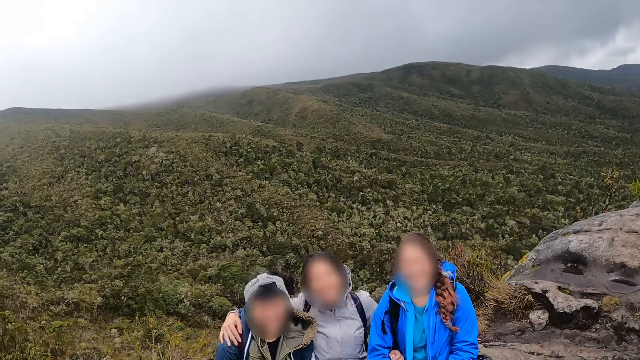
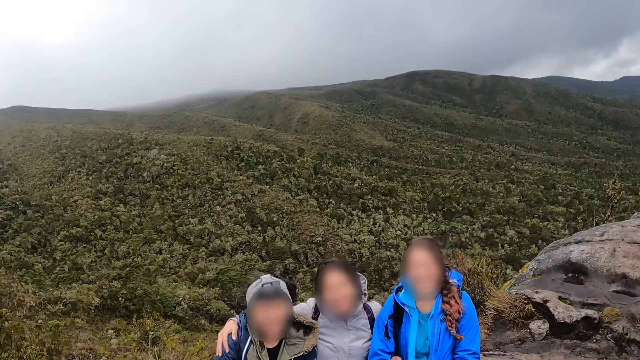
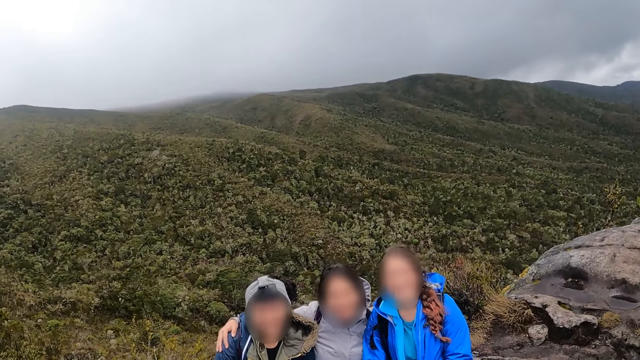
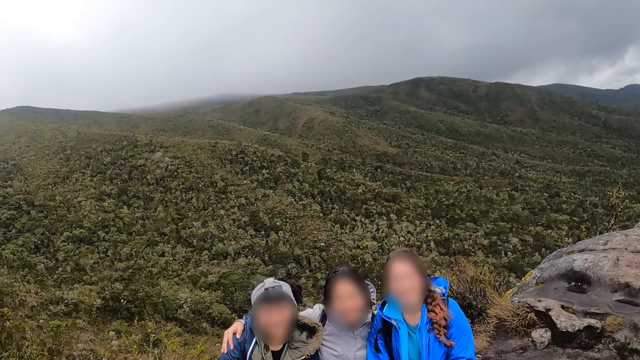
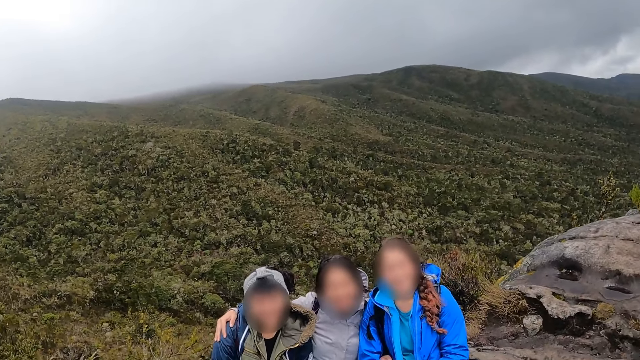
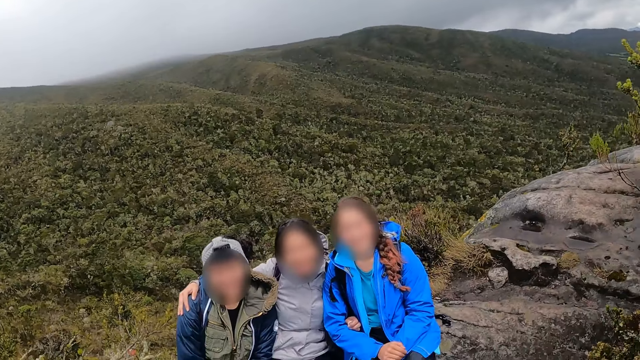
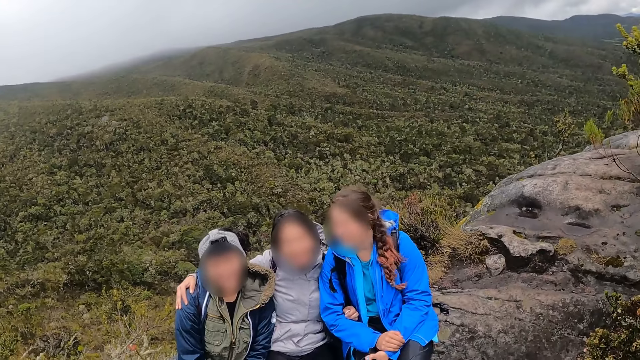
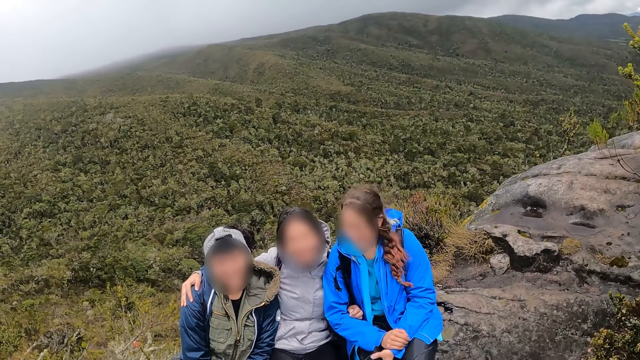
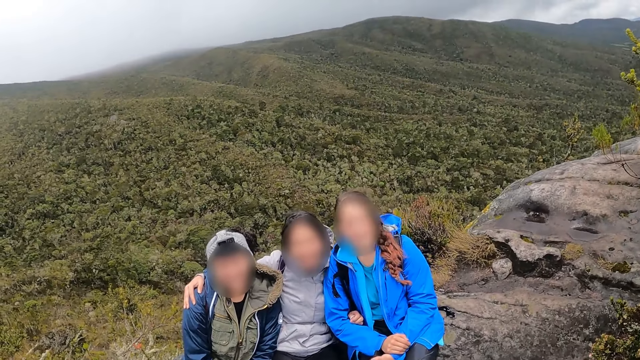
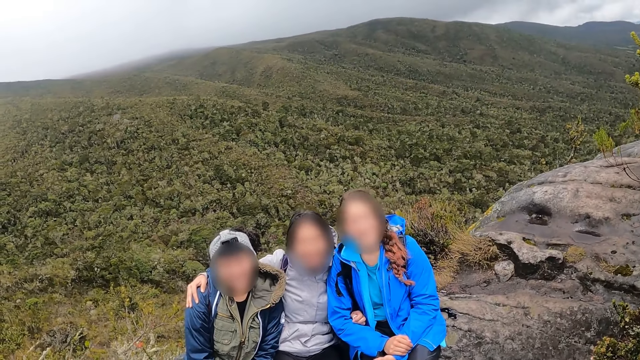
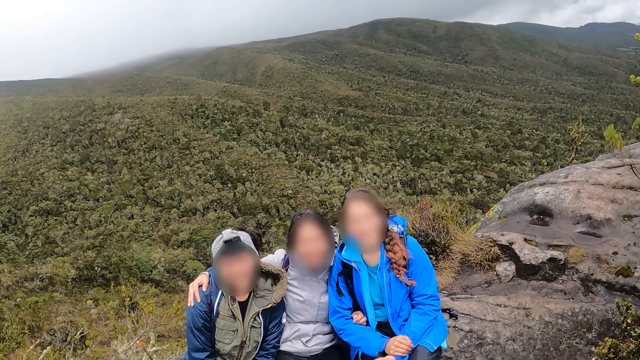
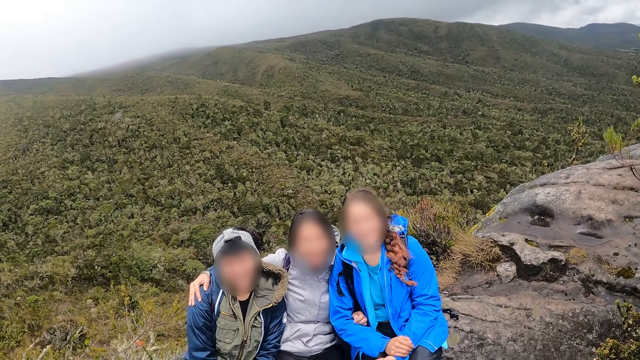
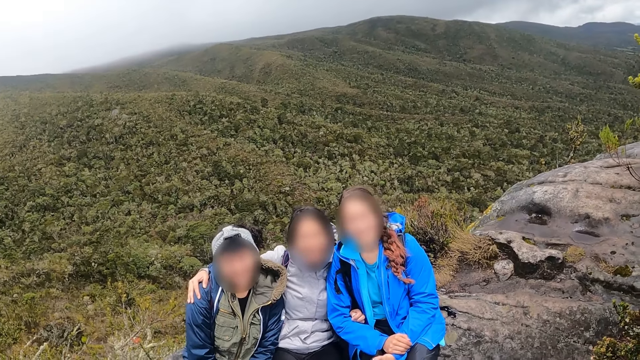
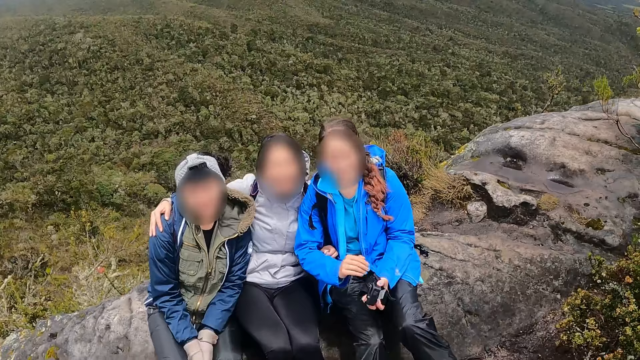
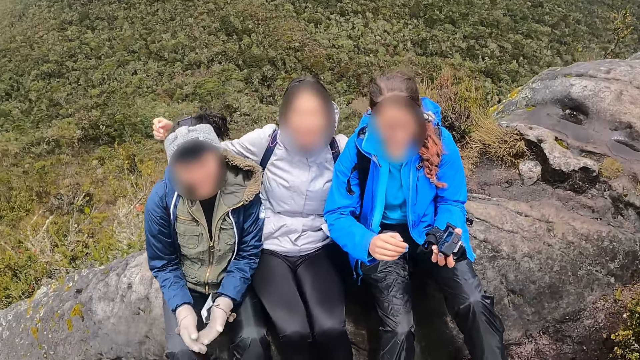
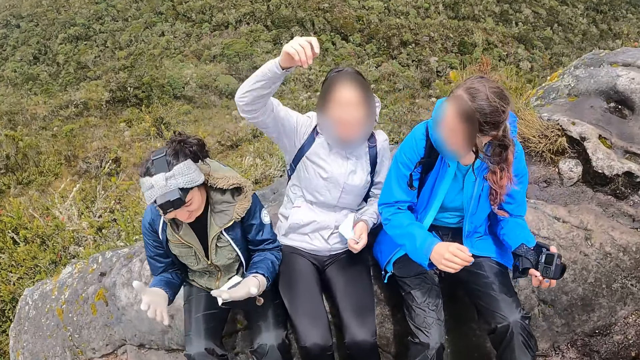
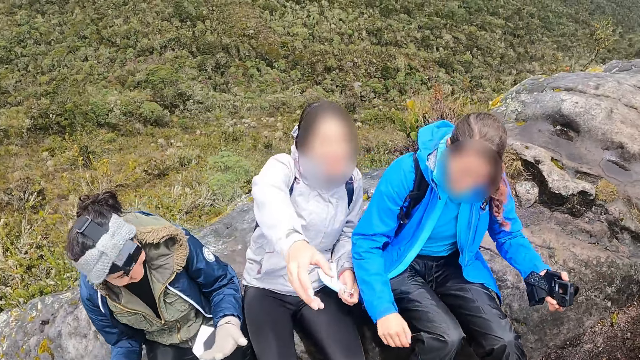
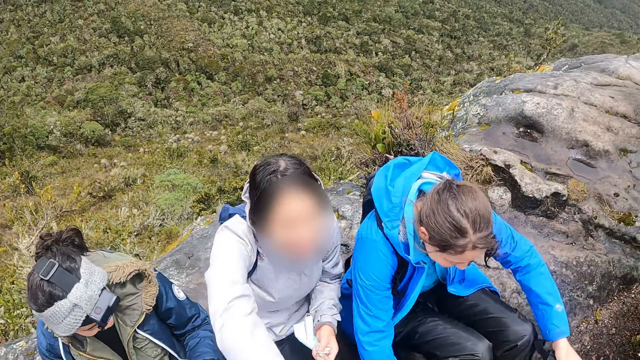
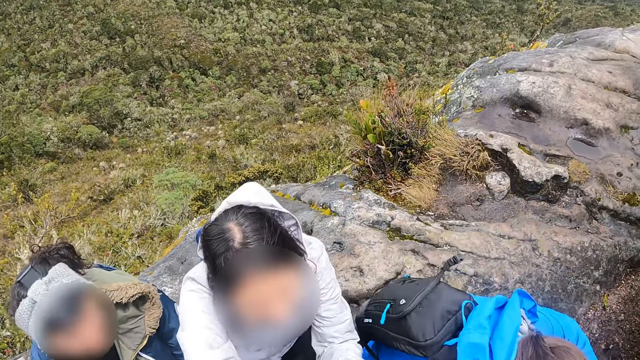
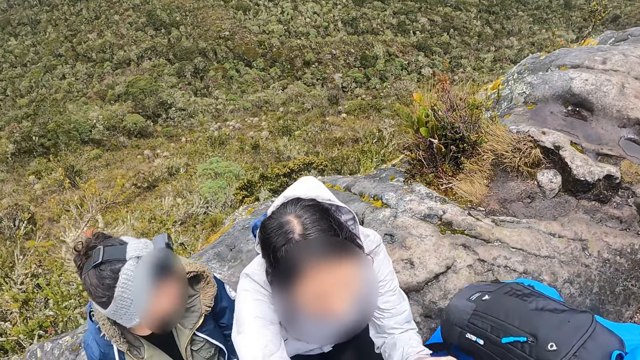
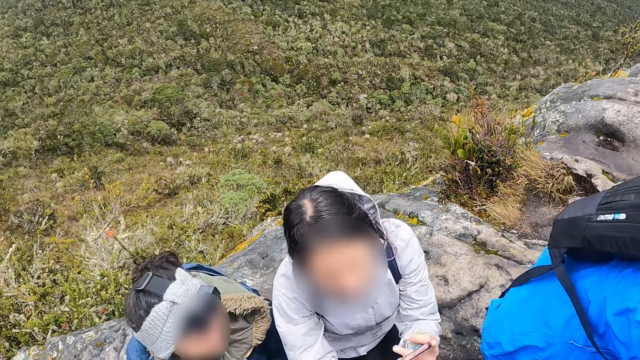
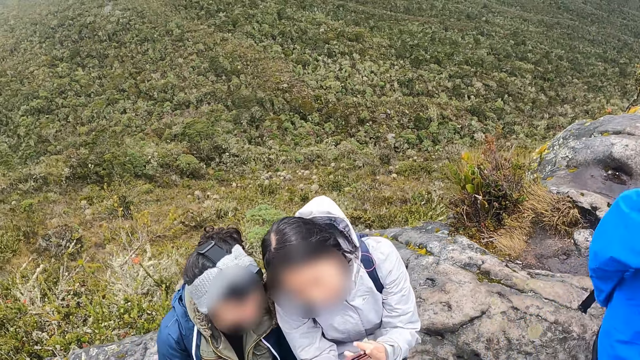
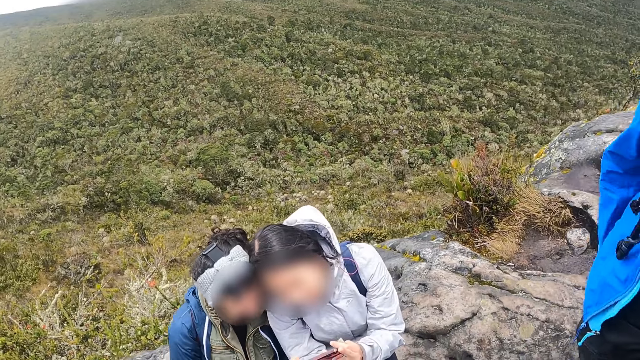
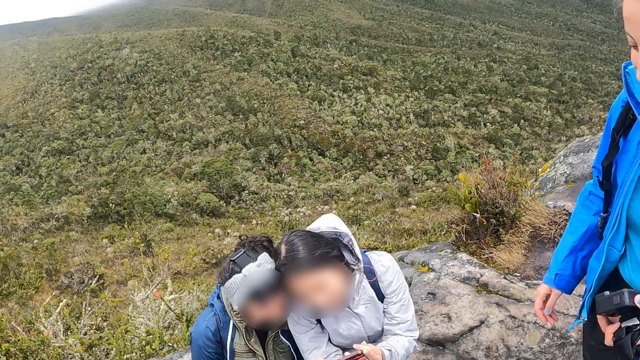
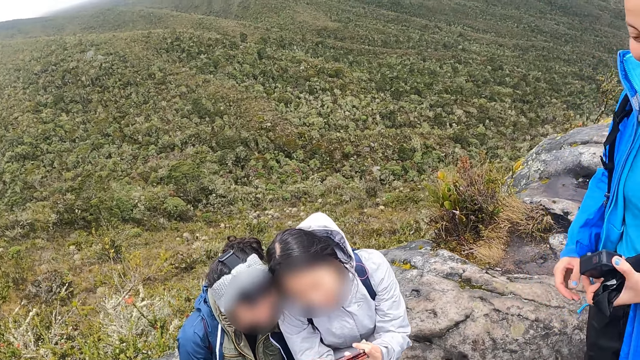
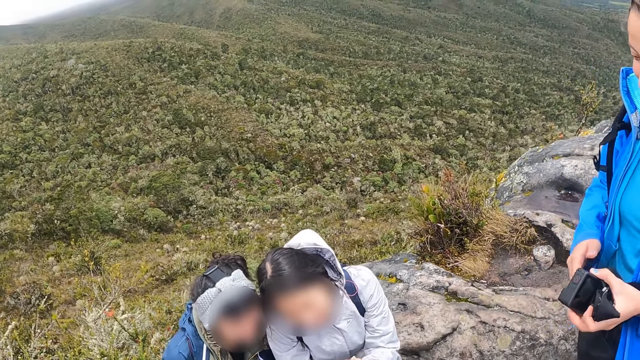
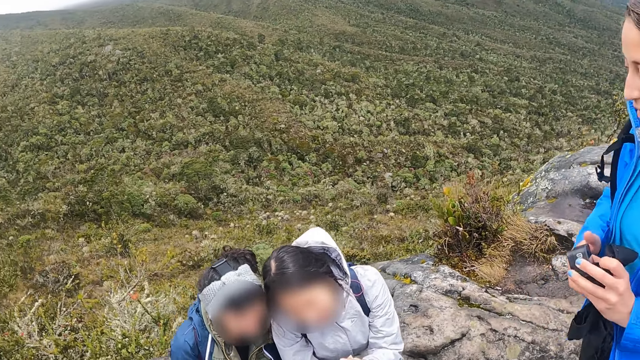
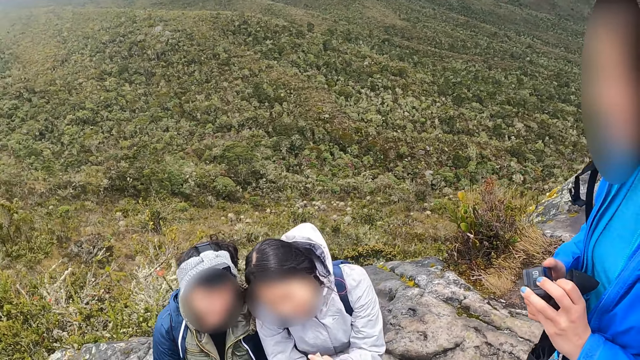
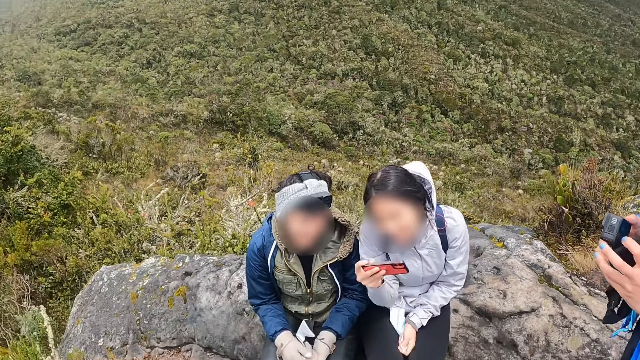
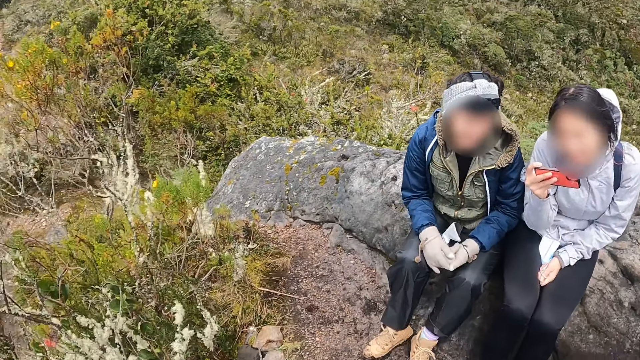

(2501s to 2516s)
The woman interacts with the man.

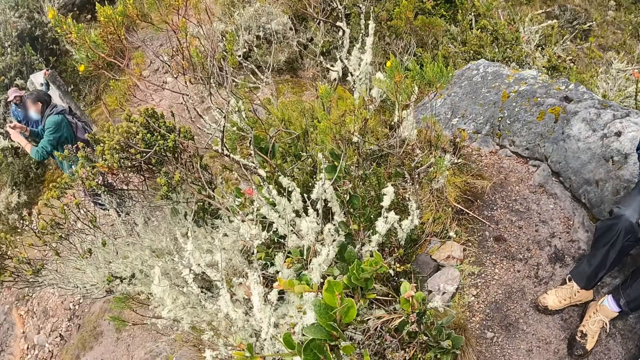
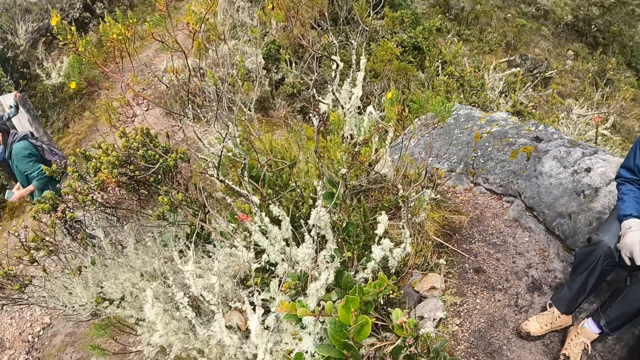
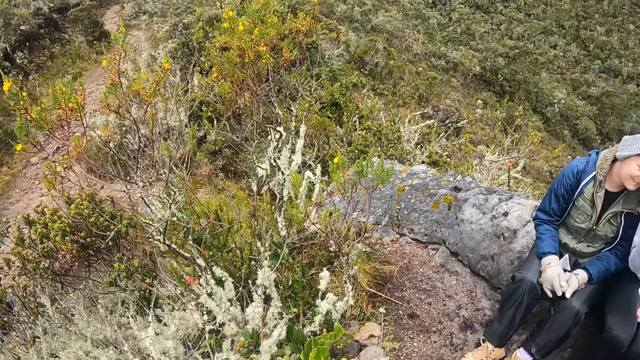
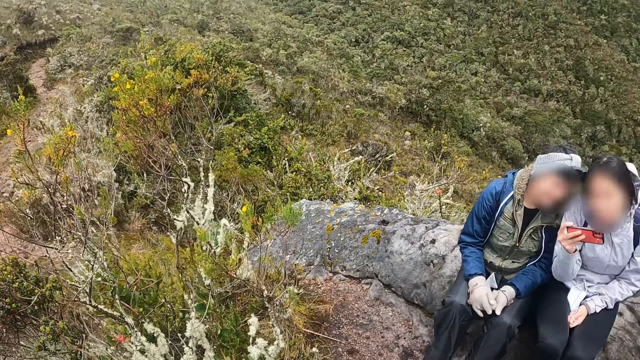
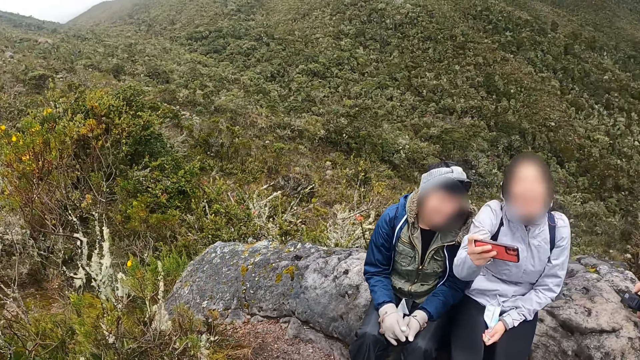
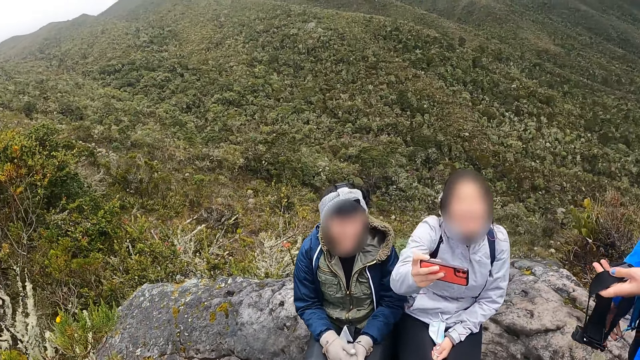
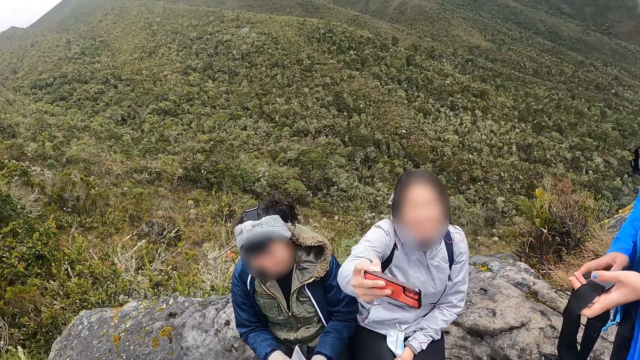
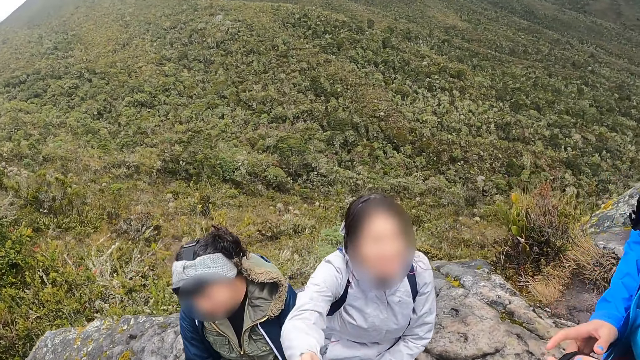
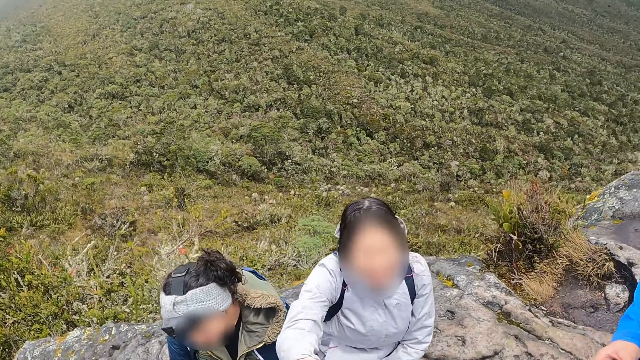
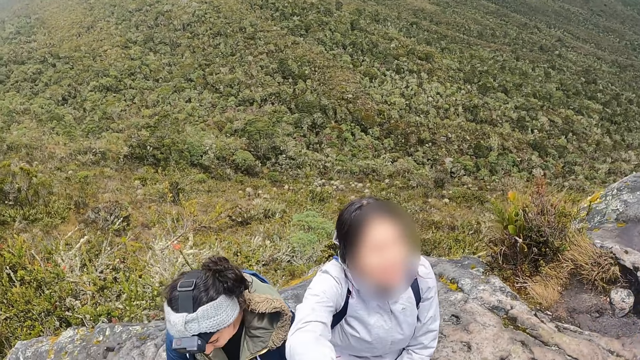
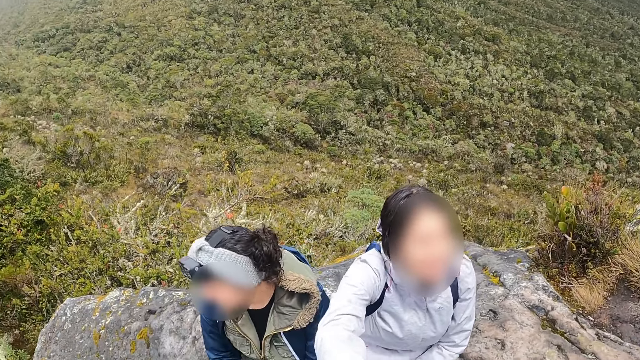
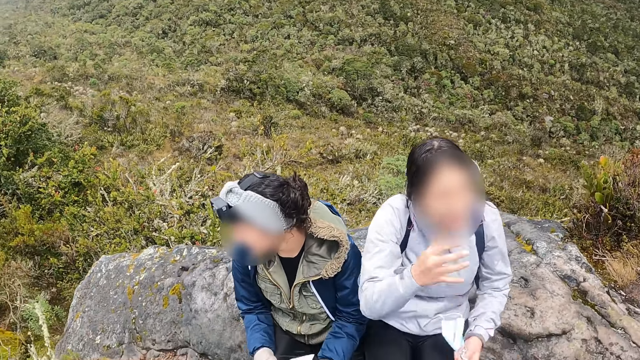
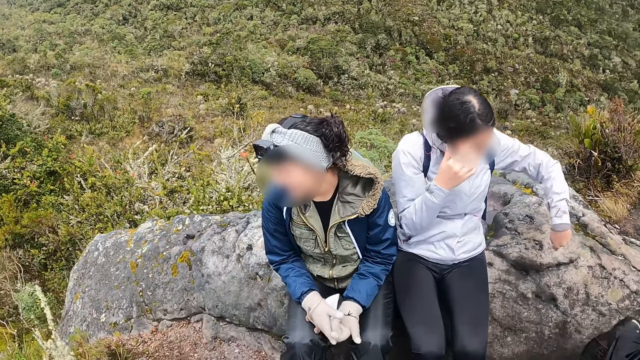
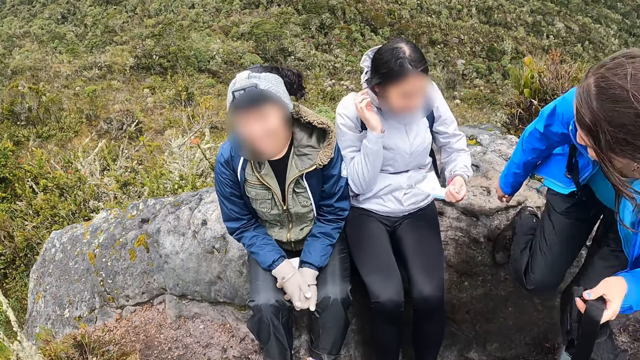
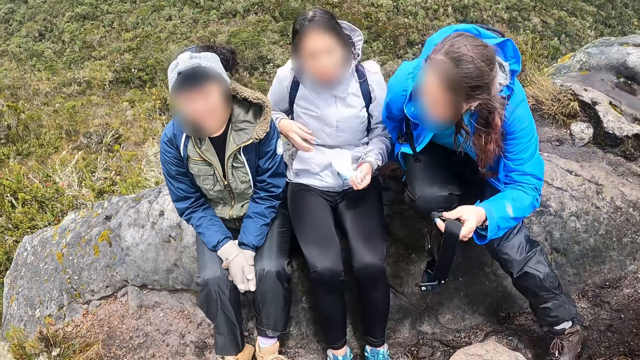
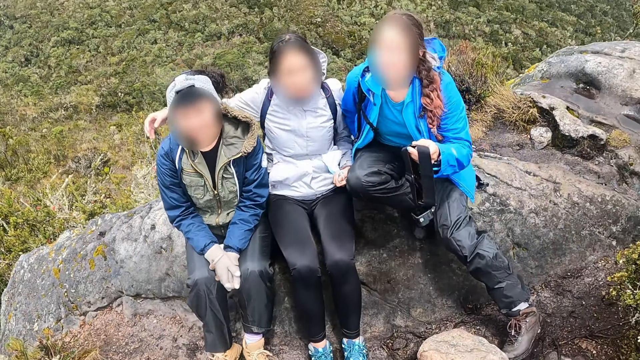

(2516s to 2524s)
The woman interacts with the camera wearer. The woman interacts with another woman. The first woman passes the mobile phone in her right hand to the camera wearer.
